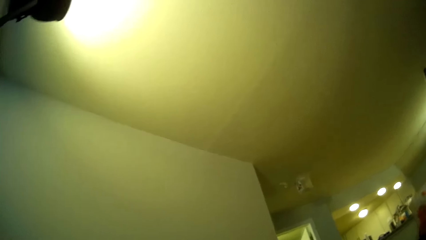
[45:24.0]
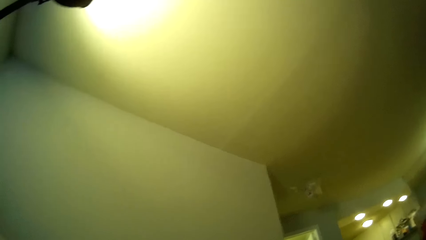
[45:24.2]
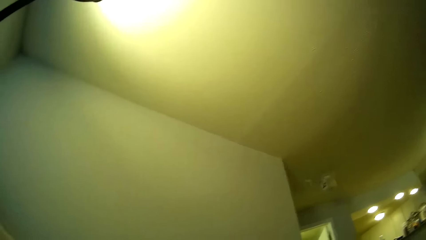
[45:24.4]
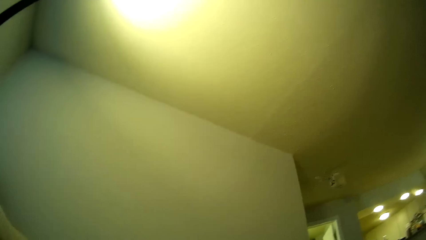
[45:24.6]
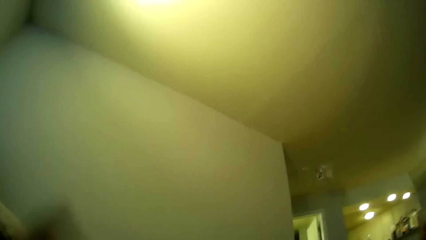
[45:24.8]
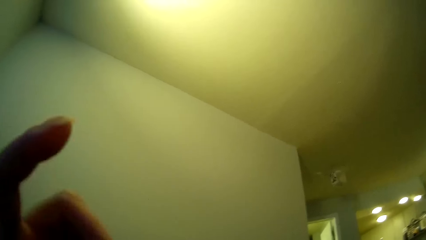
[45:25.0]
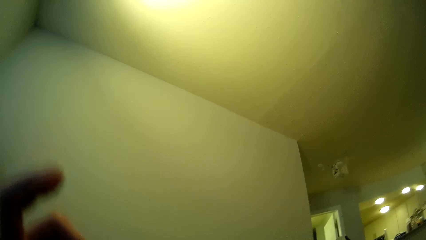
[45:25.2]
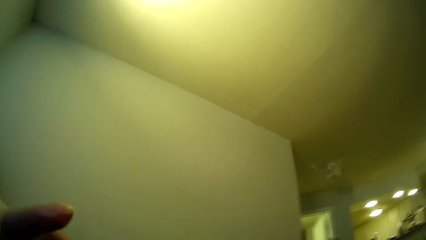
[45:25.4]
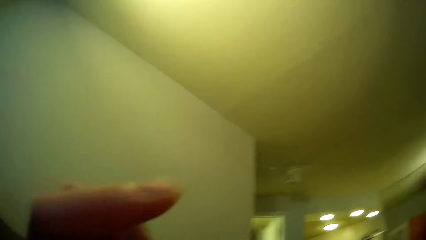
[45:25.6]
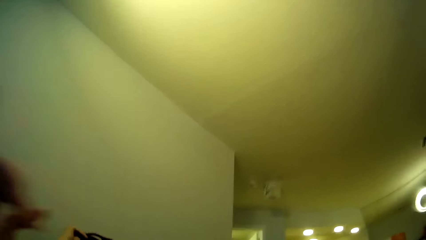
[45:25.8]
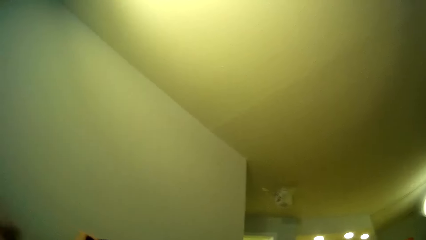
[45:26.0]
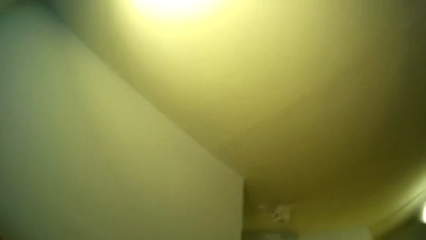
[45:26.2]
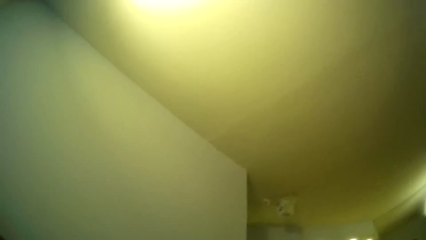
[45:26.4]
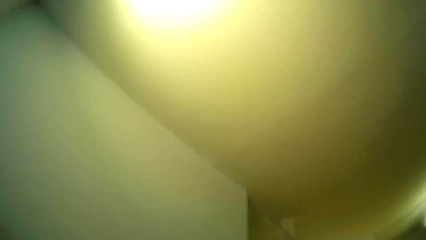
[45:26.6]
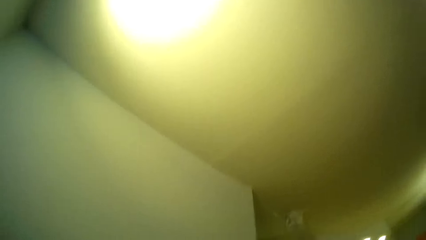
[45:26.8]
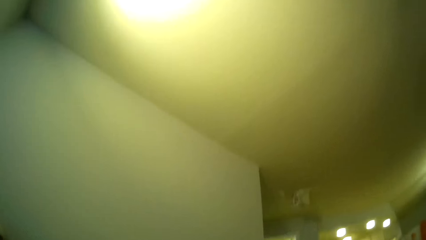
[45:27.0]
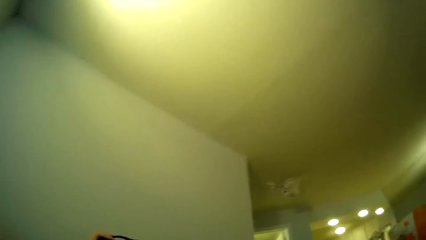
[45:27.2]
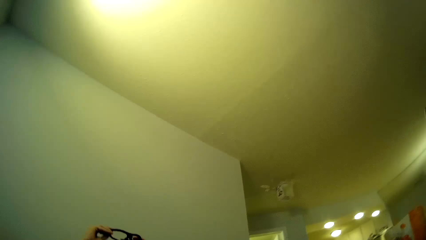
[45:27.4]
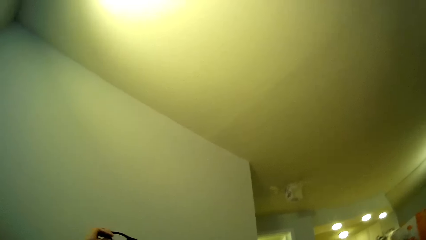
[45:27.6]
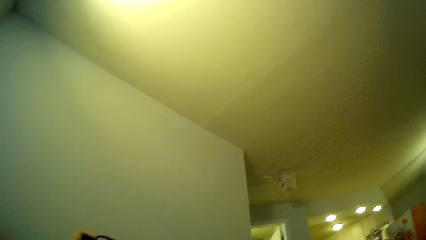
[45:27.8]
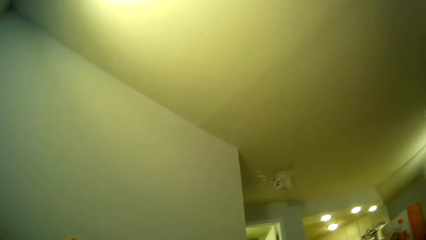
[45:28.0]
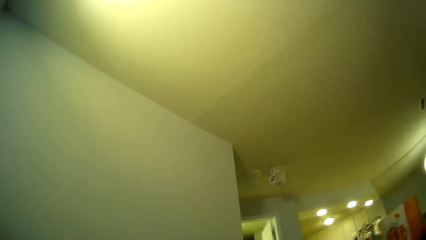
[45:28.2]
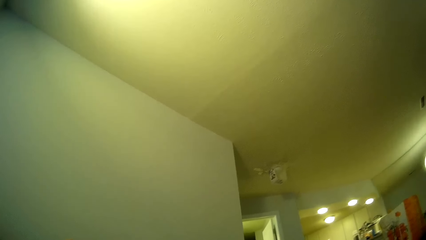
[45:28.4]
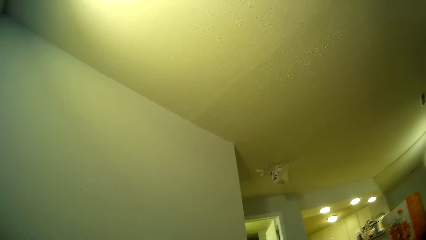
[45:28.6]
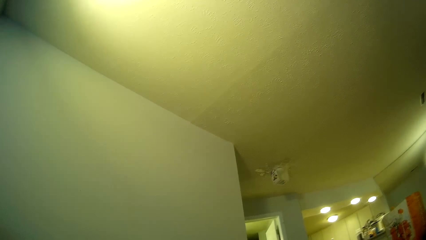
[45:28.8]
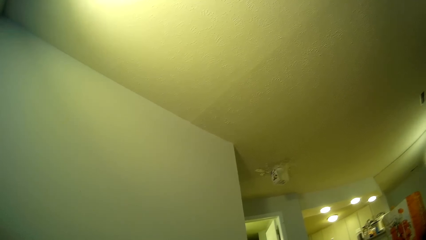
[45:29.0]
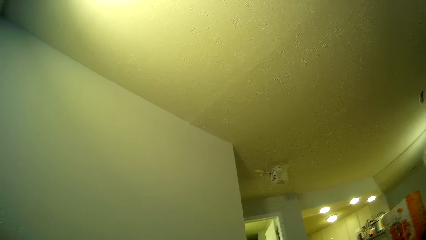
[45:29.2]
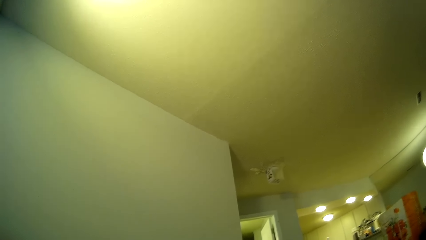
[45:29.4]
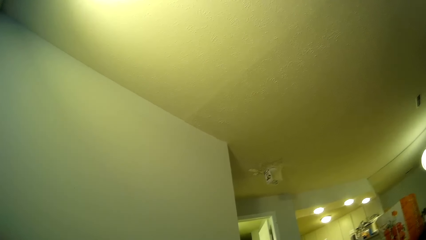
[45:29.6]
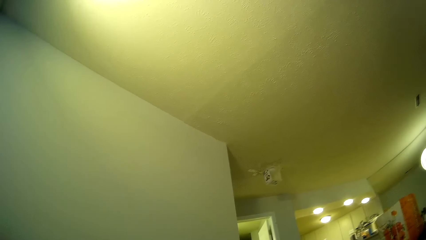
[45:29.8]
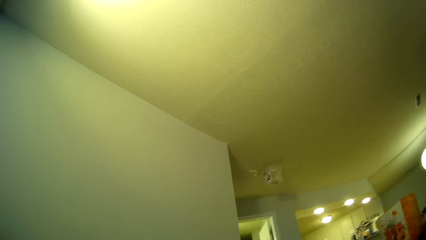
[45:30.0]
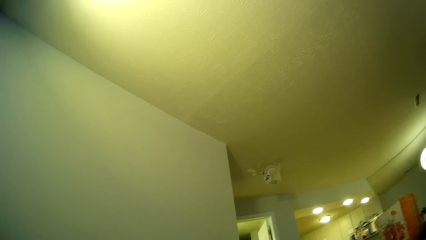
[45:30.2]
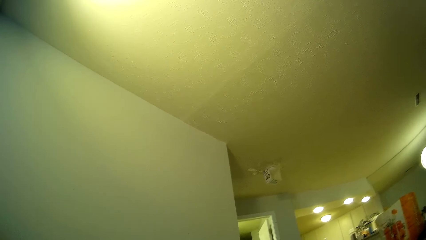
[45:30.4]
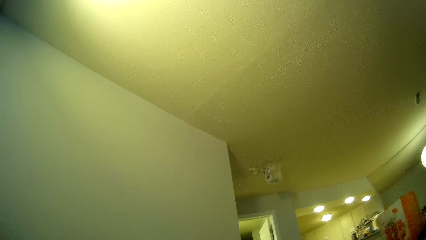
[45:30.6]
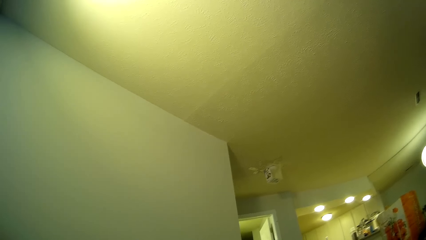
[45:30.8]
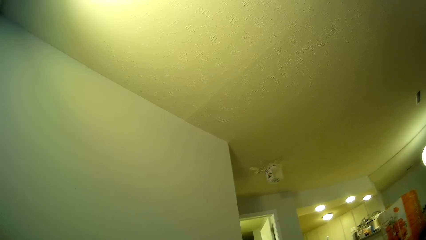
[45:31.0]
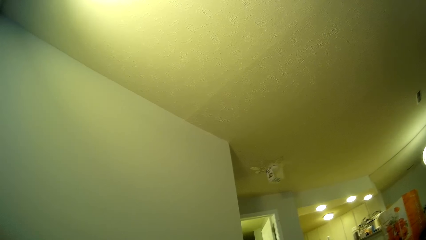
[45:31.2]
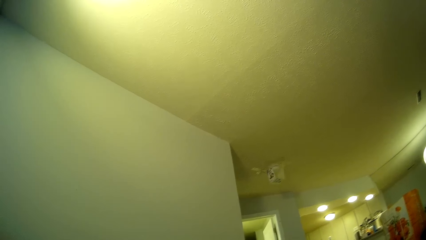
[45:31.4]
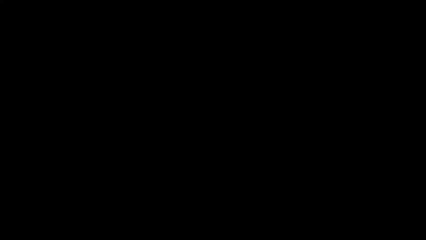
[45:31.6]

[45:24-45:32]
The camera wearer swings the left hand. They stare at the wall.

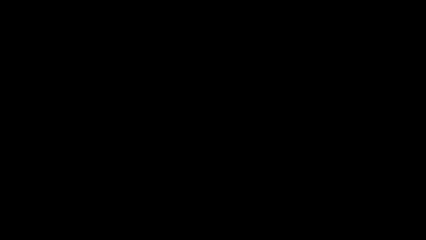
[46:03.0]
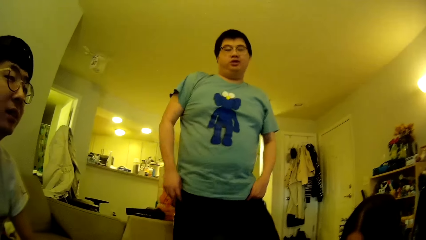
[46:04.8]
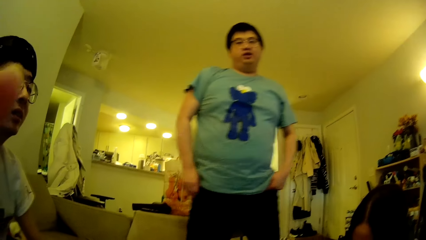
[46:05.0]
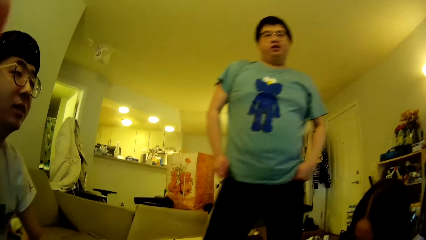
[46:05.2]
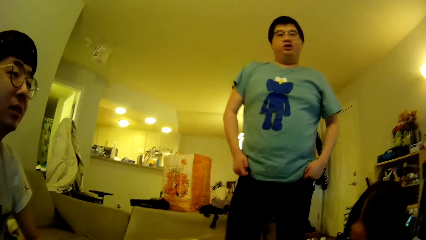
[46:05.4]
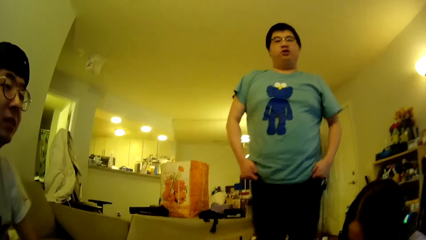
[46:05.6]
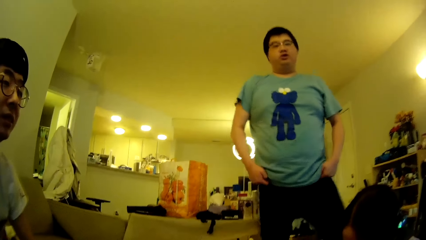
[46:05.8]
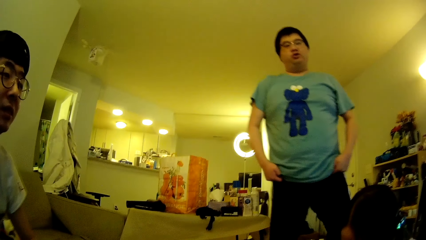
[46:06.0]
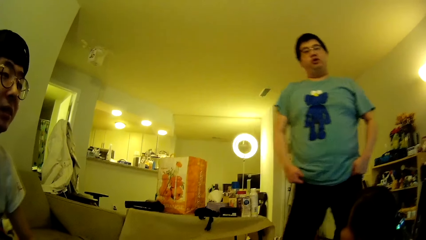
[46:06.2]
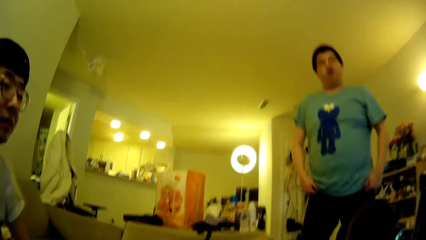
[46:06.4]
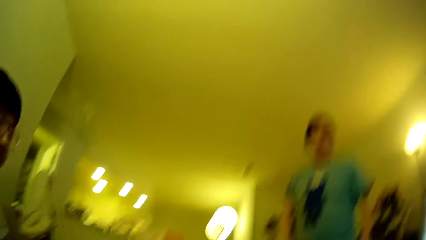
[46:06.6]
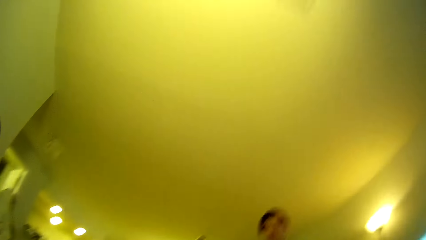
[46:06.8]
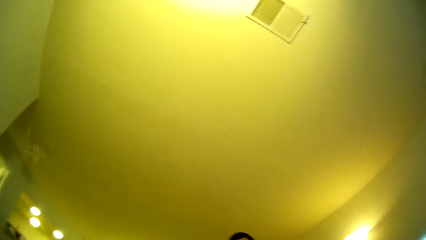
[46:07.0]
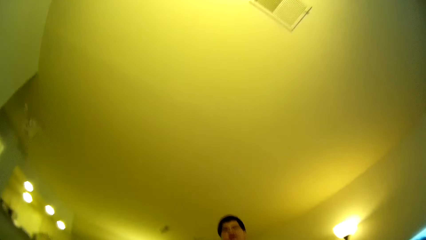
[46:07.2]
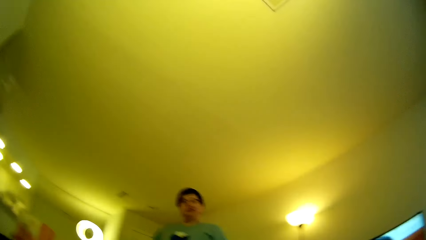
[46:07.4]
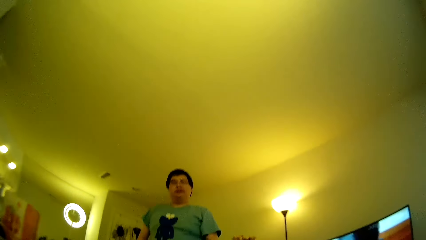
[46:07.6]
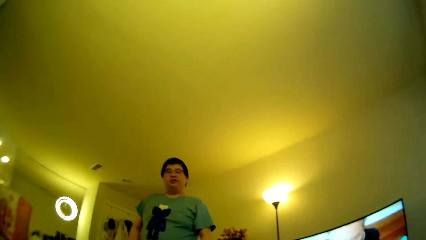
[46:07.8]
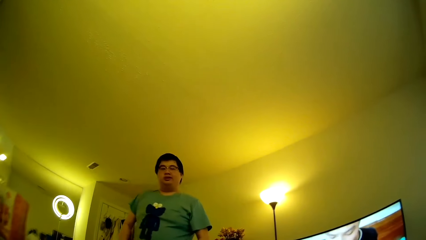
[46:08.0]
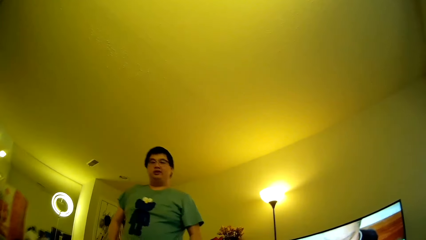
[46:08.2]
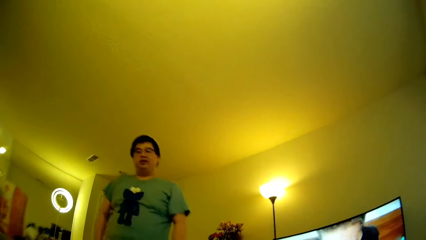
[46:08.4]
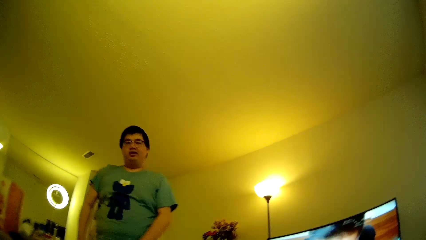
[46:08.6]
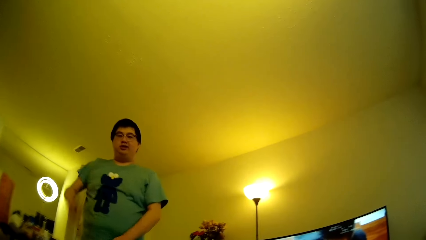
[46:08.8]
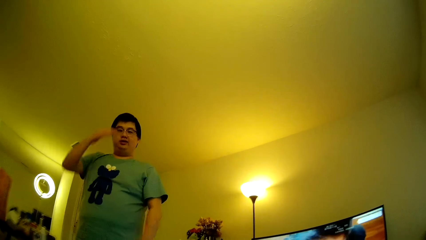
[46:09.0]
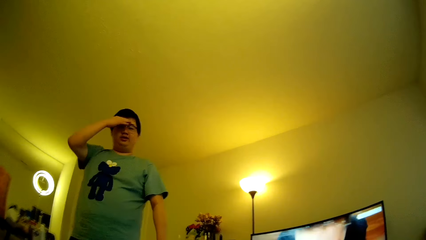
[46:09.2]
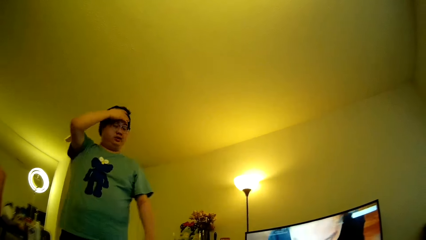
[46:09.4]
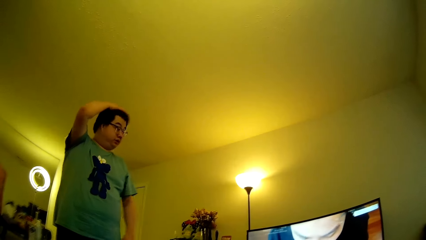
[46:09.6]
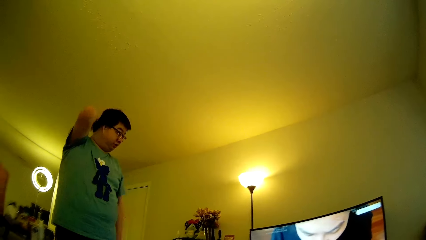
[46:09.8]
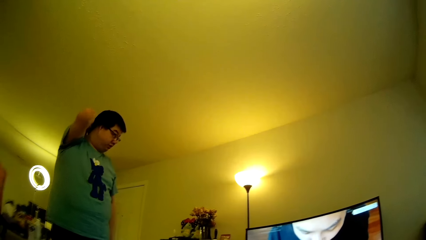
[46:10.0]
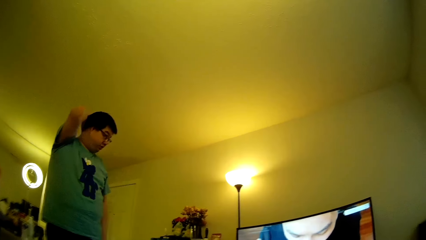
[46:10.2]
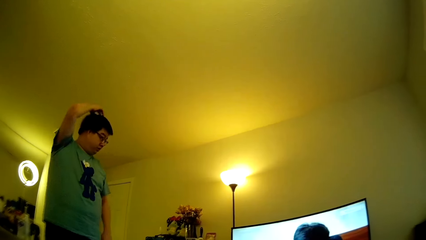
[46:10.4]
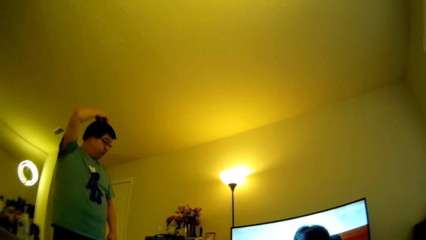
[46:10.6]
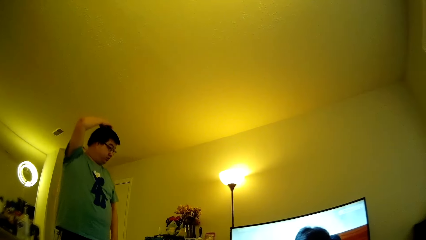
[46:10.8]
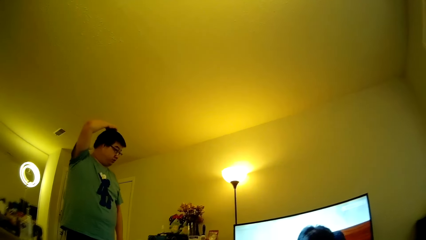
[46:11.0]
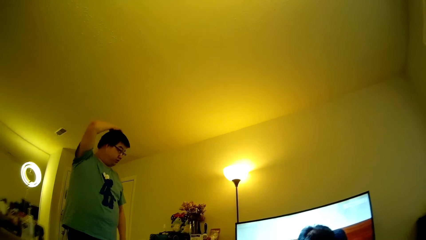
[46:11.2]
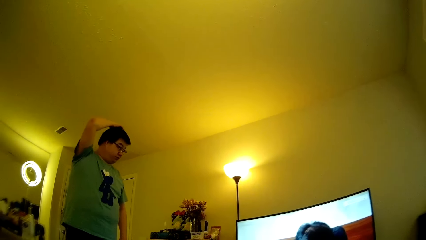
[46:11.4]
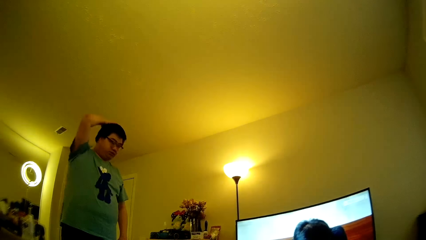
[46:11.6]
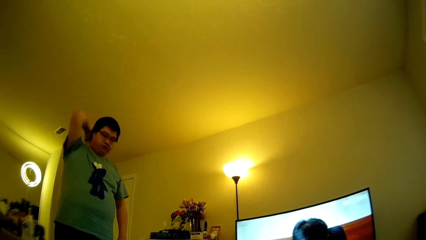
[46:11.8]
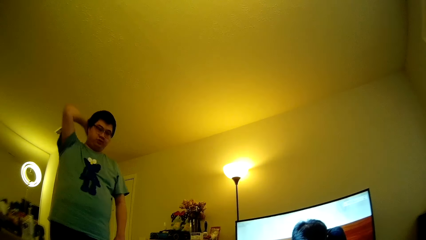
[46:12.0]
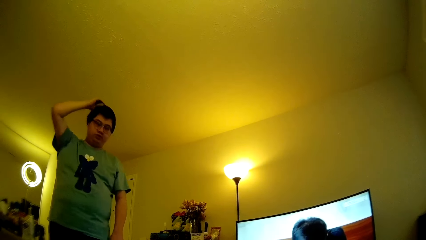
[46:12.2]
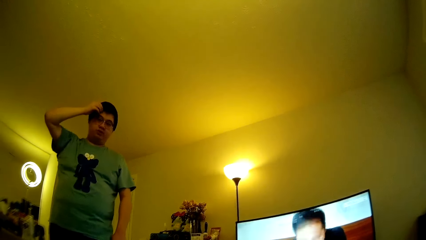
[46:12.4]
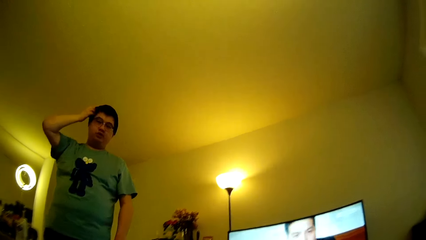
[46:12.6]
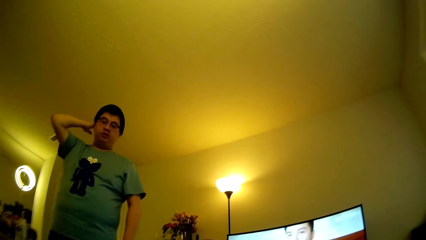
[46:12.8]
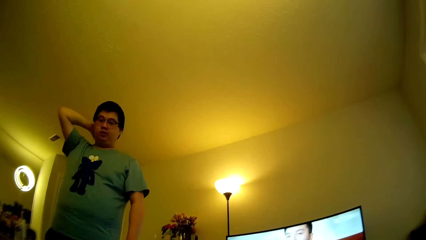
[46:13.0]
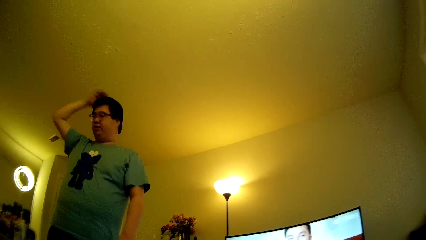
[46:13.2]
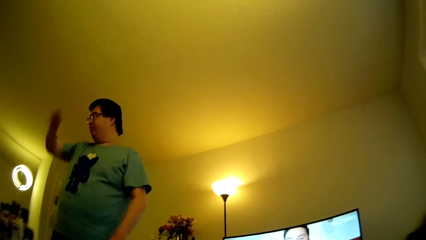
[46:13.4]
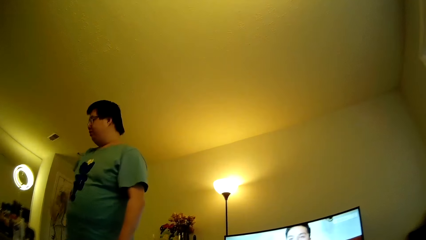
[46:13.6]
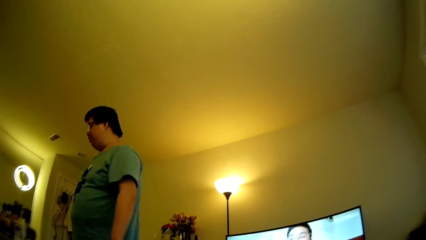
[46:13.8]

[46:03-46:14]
A man walks in the house. The camera wearer swings the left hand. The man stands in the room. The man swings the right hand. The camera wearer touches the head with the right hand. The man touches his face. The man stares at the television and walks in the house.
